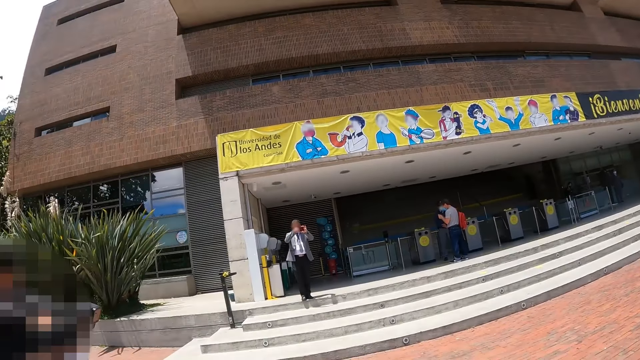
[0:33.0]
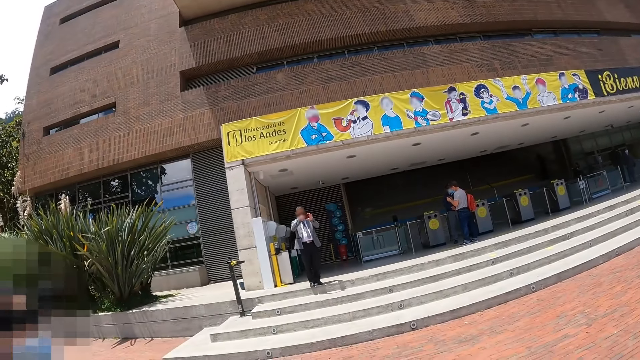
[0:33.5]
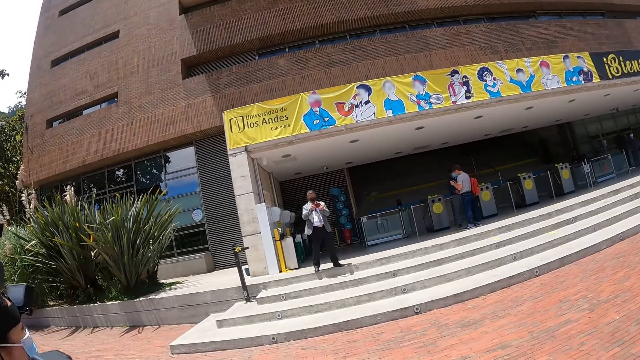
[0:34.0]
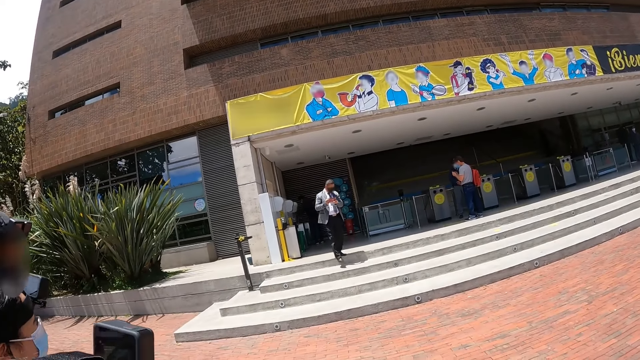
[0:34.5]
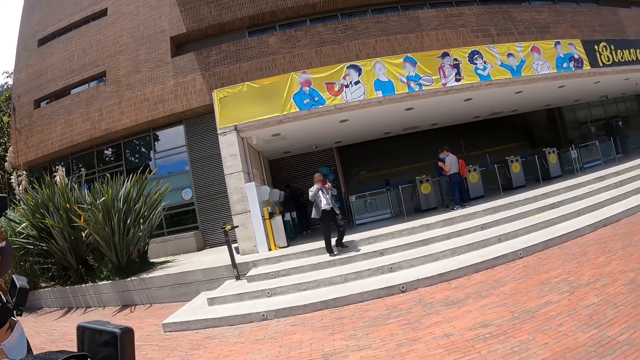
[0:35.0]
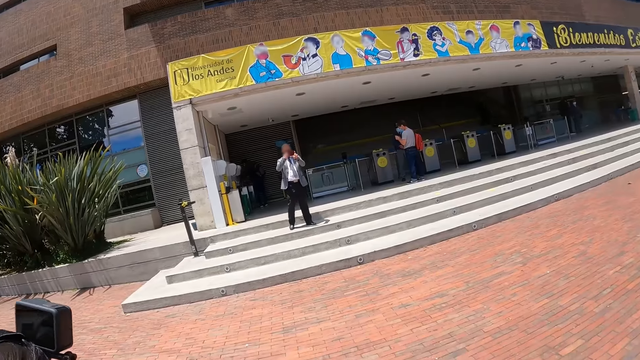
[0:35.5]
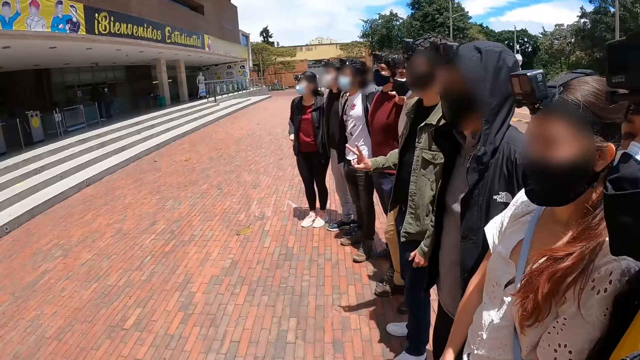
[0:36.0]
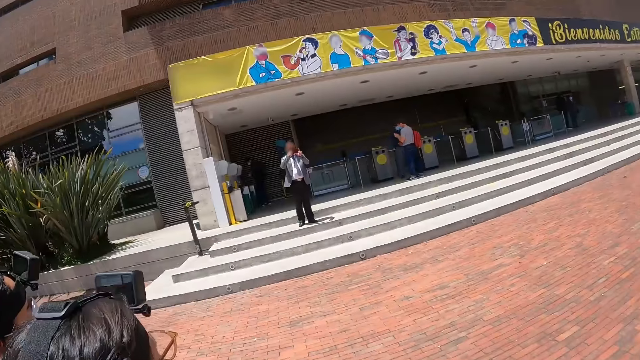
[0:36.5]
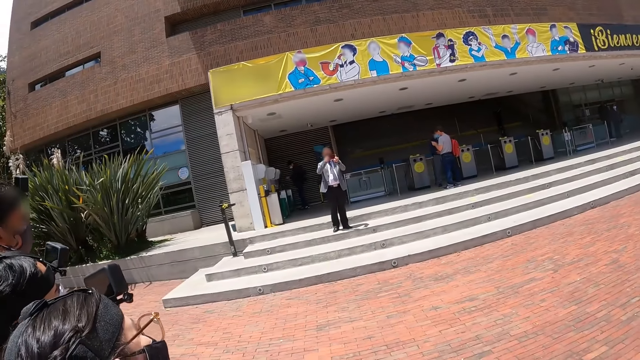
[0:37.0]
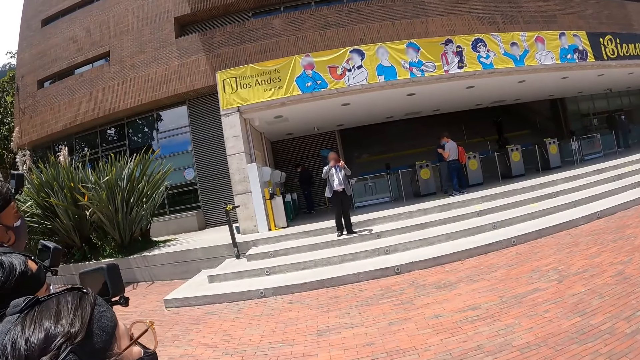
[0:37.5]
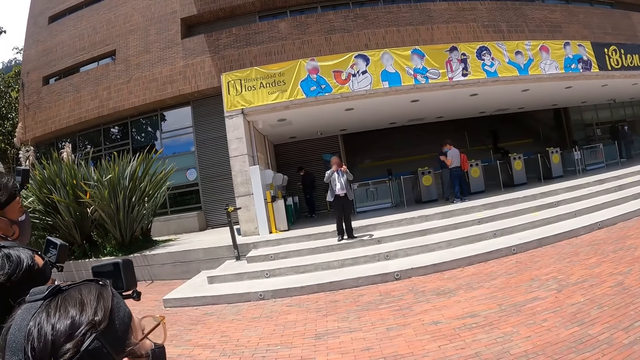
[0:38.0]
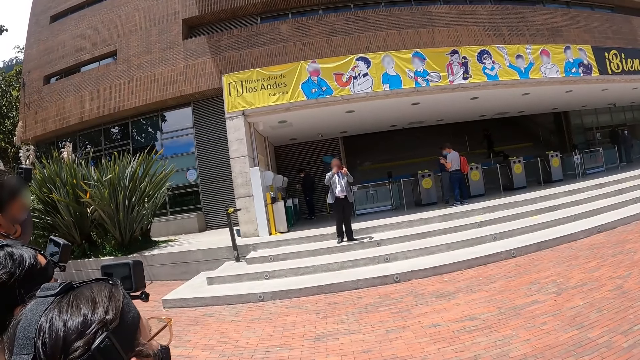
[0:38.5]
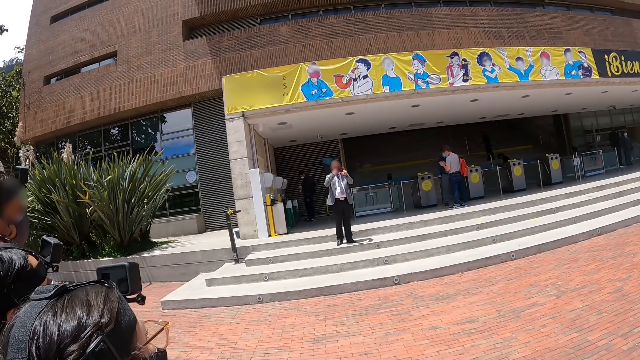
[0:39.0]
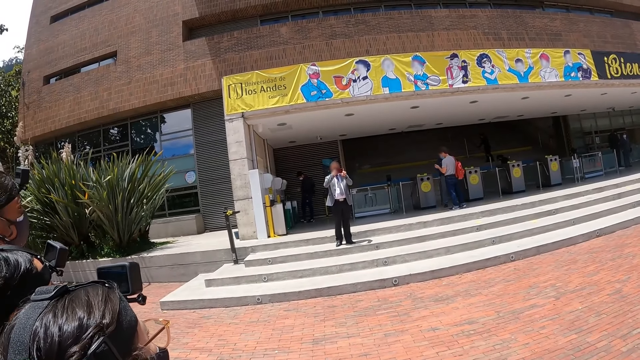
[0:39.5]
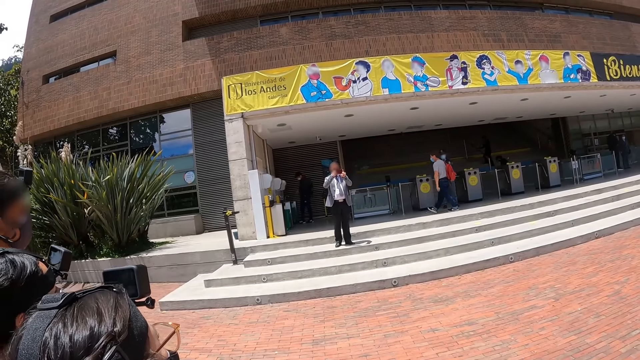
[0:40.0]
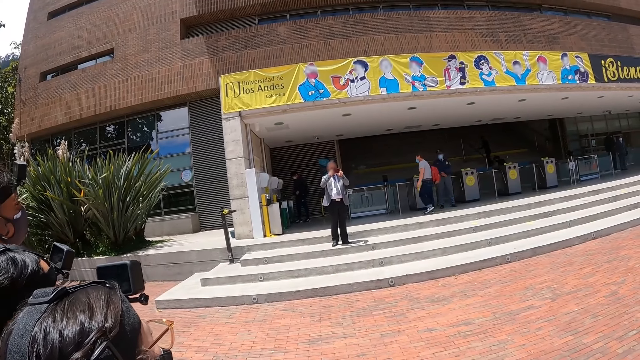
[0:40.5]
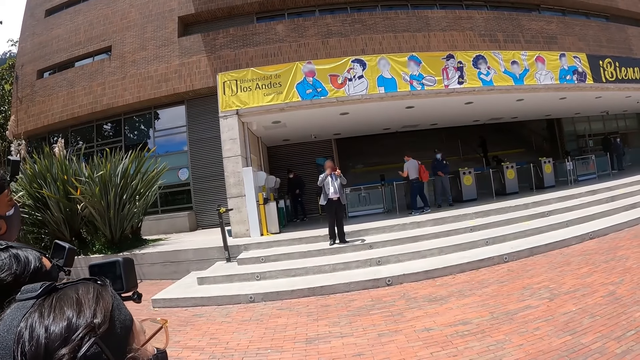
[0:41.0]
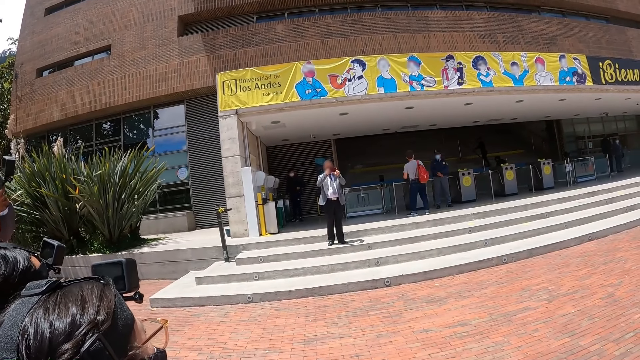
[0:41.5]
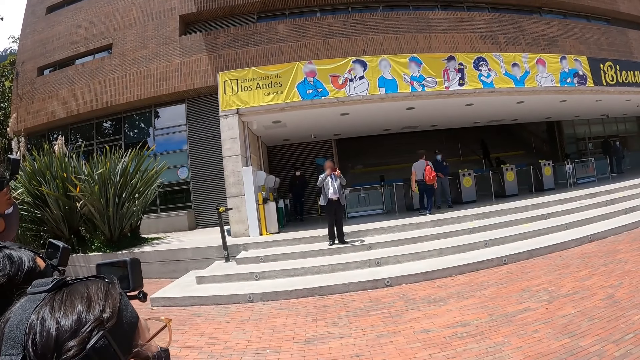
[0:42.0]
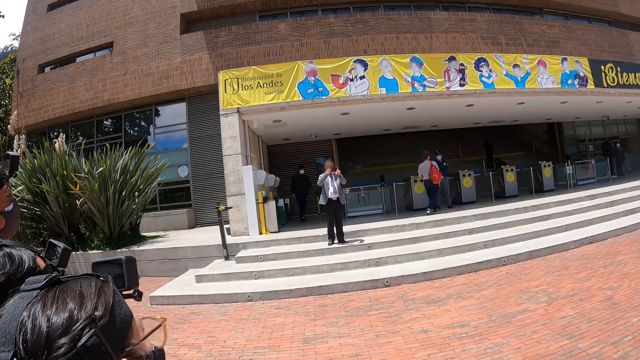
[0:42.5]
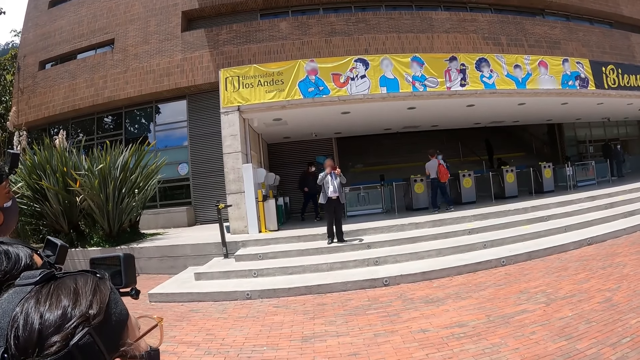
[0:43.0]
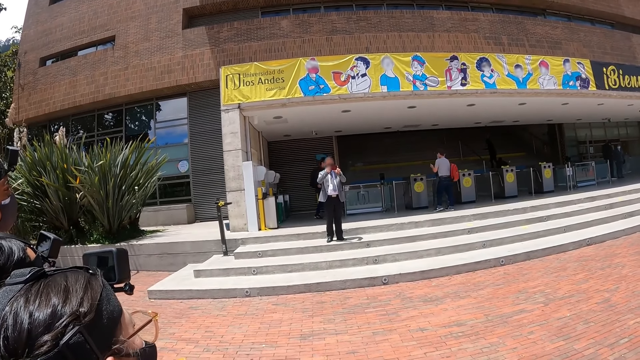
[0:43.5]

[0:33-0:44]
A man takes the photos.

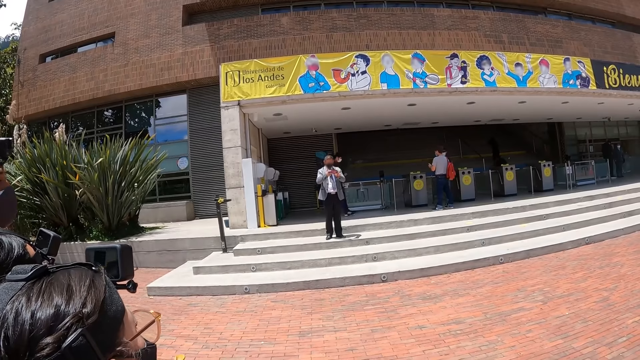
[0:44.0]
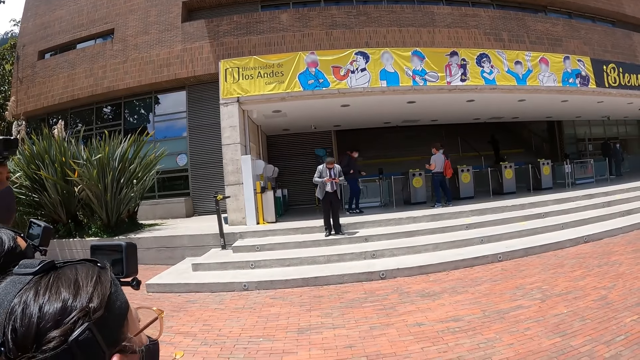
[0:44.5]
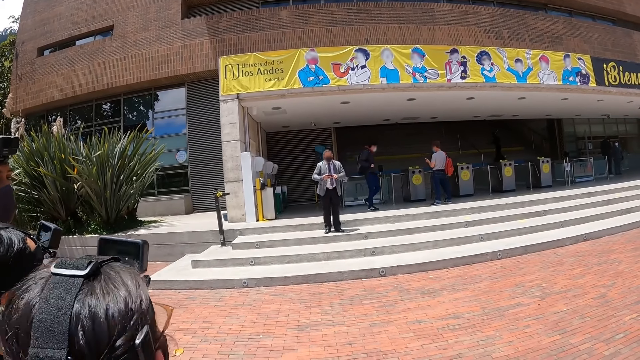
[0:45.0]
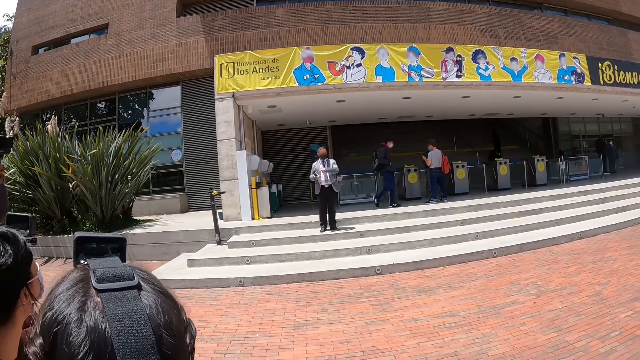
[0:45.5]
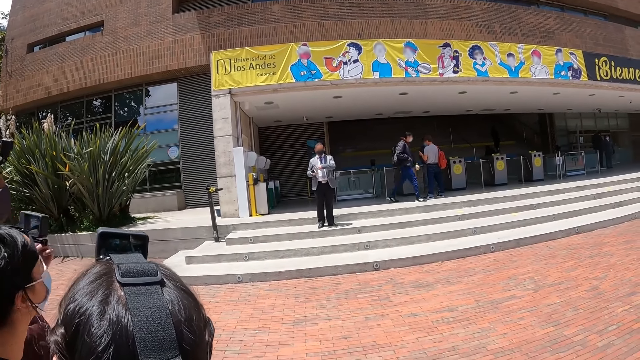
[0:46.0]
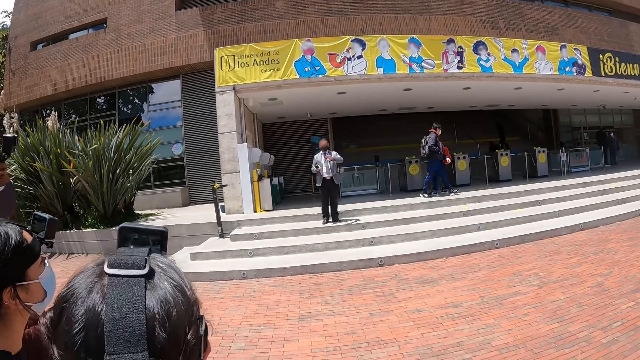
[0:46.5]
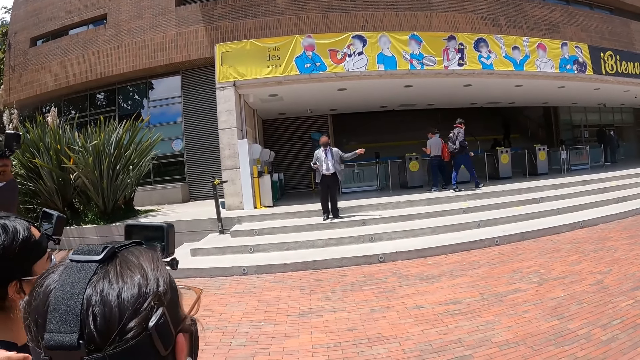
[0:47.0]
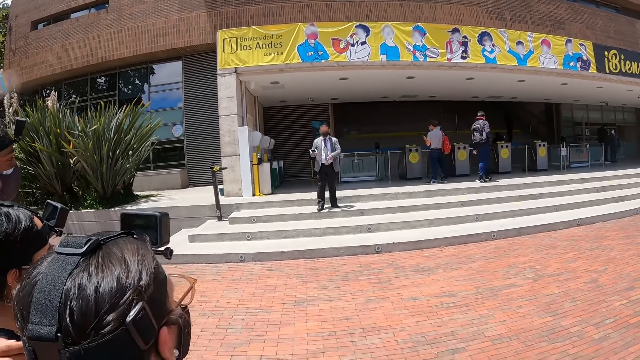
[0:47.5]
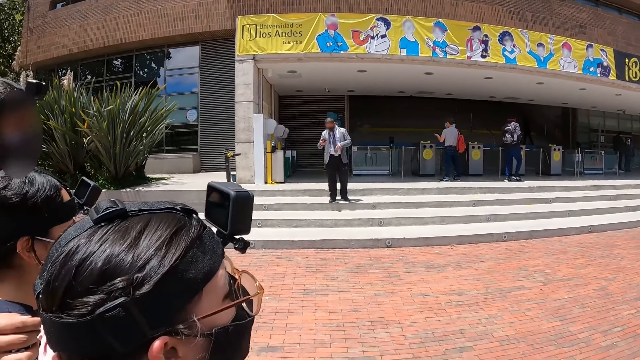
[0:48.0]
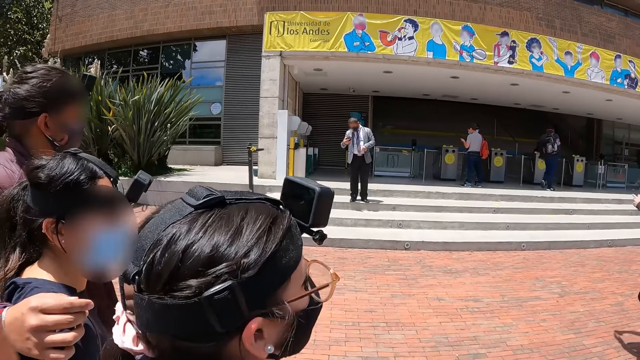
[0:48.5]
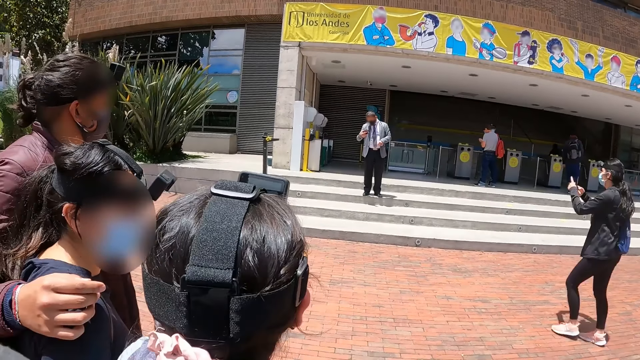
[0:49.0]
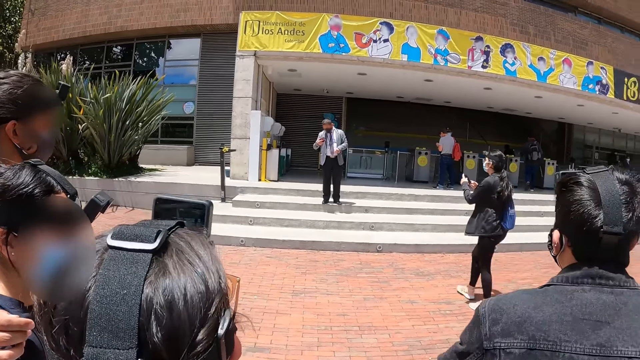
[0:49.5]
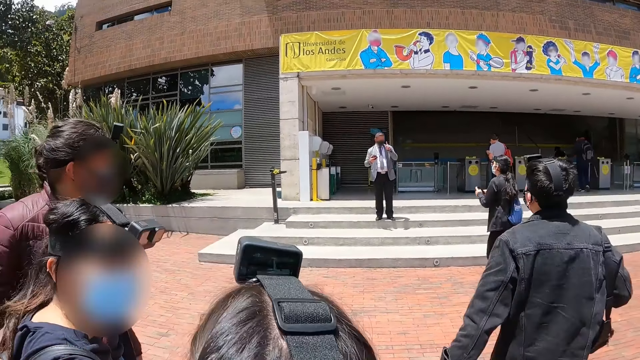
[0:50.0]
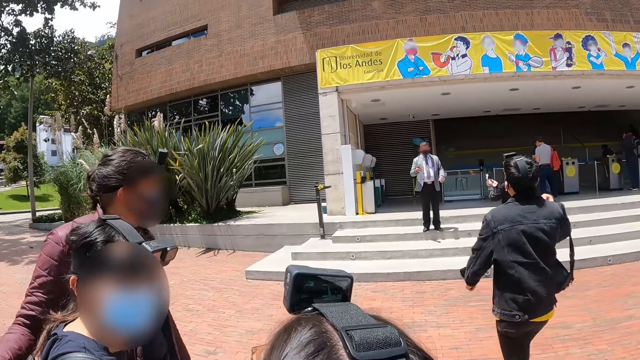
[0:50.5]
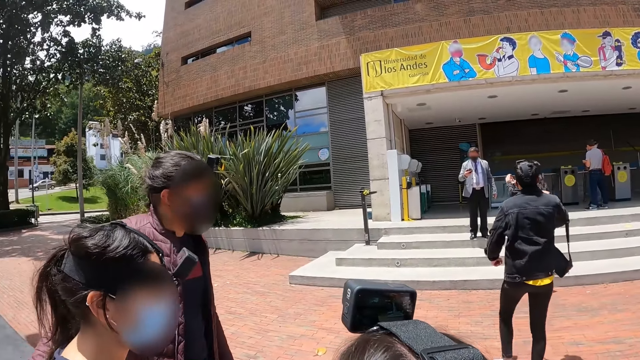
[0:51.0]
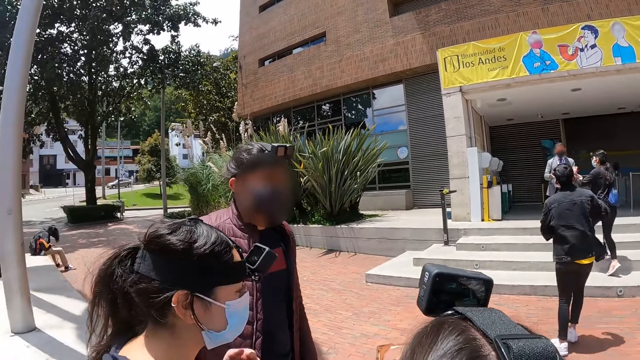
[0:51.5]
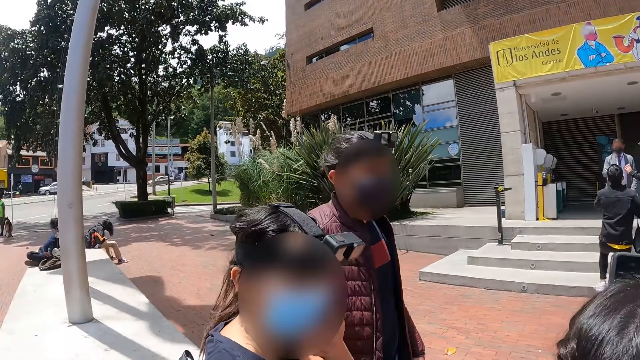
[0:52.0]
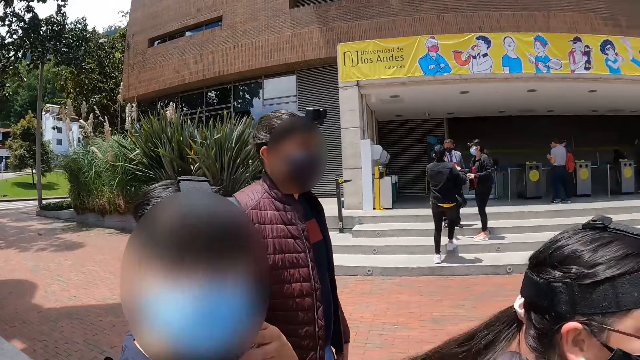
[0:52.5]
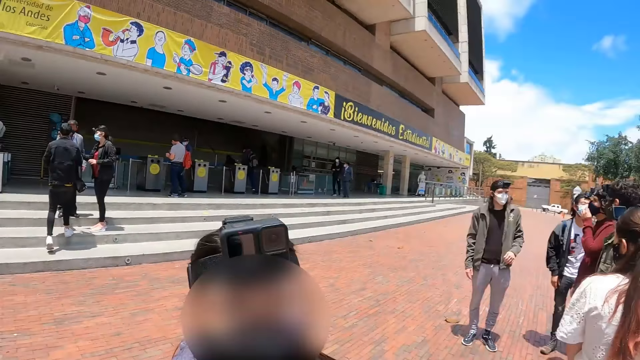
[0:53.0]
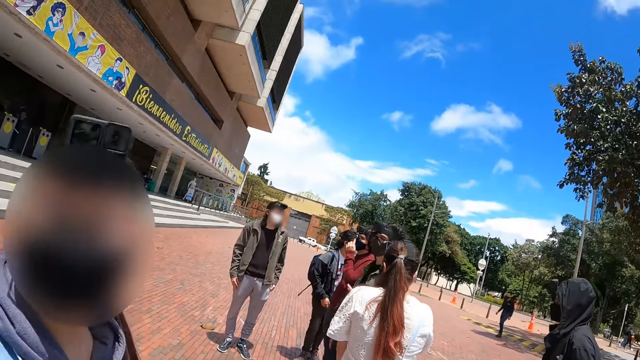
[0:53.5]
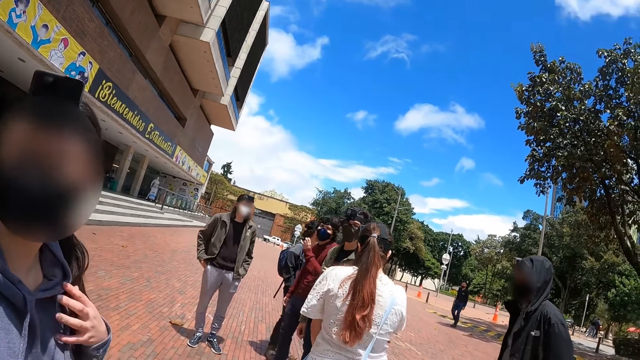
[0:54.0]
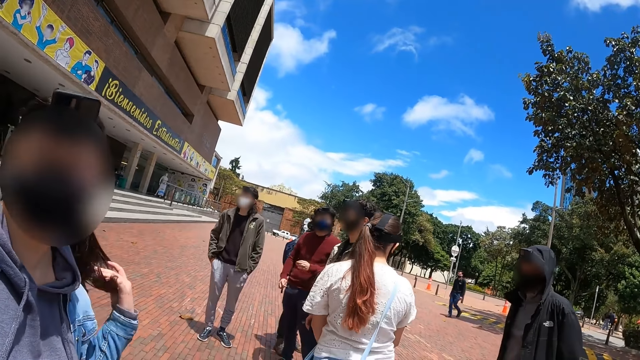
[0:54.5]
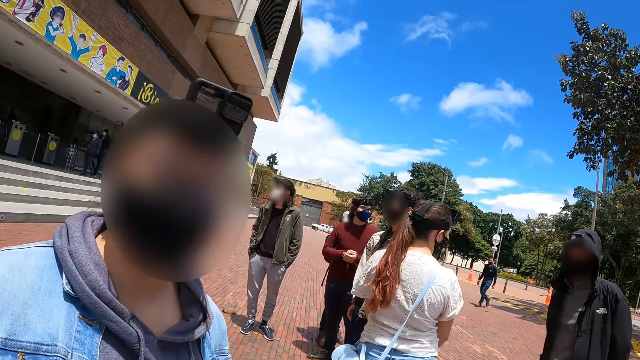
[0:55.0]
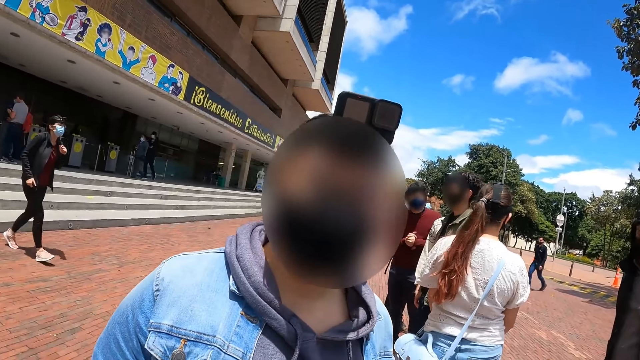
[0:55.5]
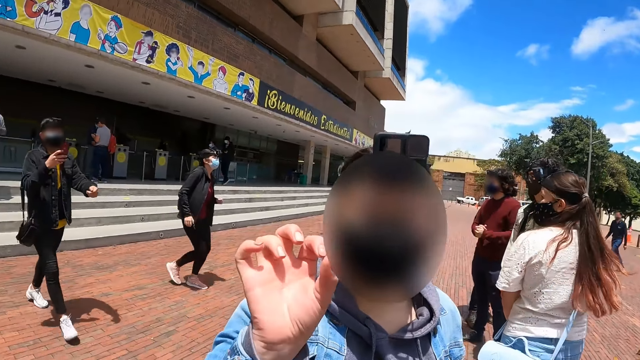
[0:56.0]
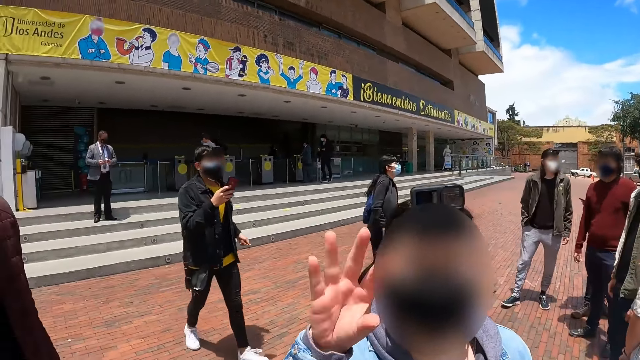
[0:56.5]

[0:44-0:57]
A man gestures out with his hand. Another man moves towards the first man. The camera wearer looks around the compound.
